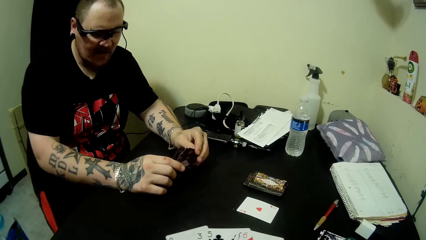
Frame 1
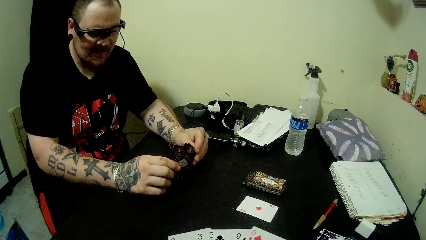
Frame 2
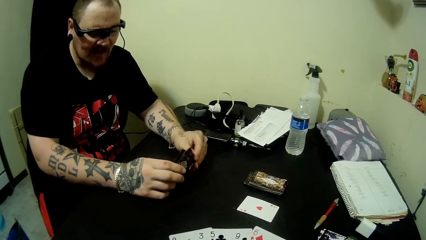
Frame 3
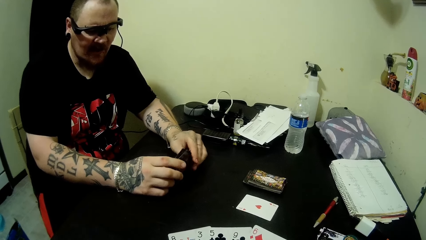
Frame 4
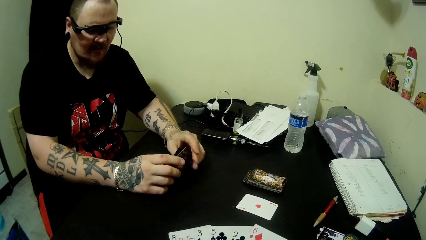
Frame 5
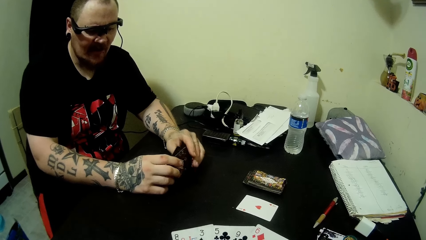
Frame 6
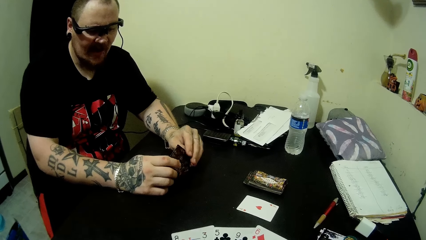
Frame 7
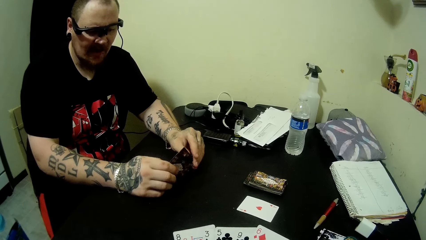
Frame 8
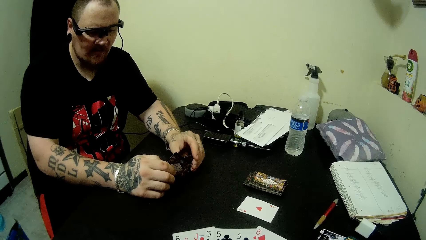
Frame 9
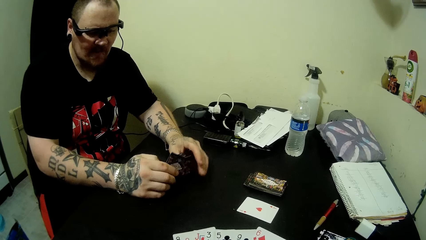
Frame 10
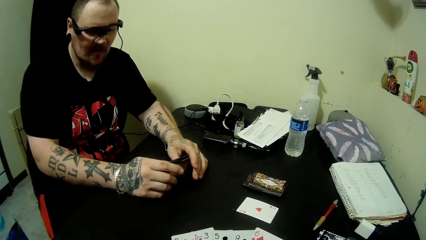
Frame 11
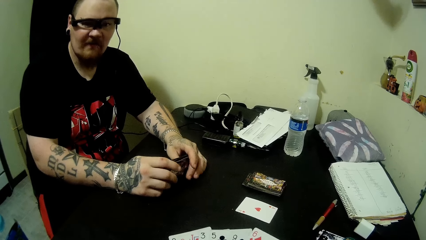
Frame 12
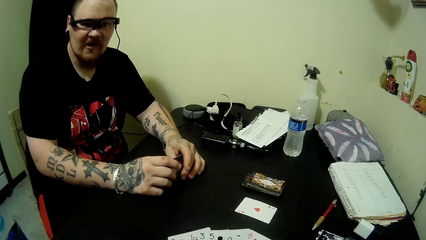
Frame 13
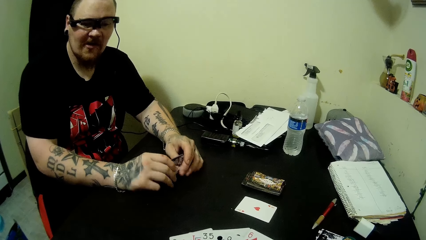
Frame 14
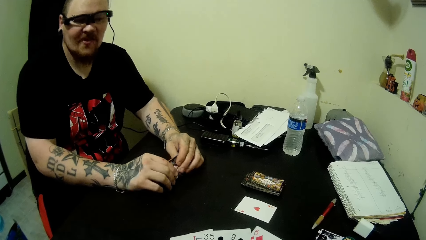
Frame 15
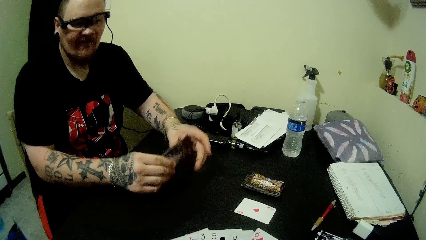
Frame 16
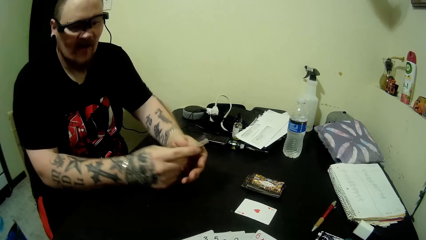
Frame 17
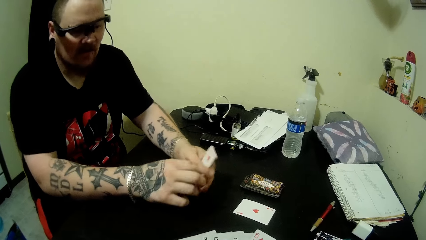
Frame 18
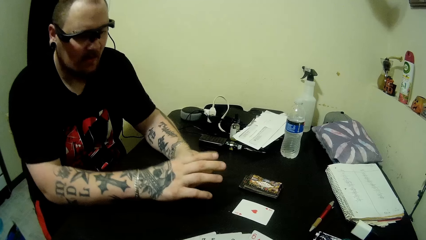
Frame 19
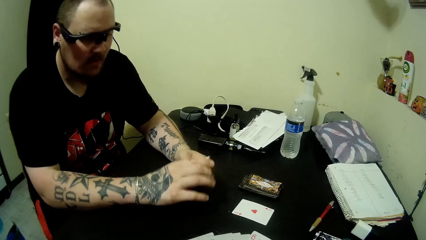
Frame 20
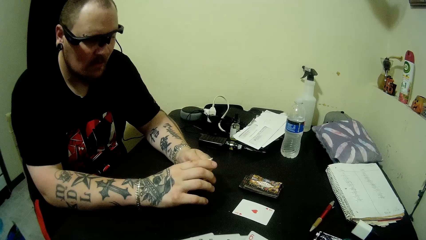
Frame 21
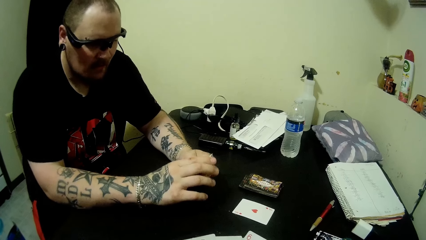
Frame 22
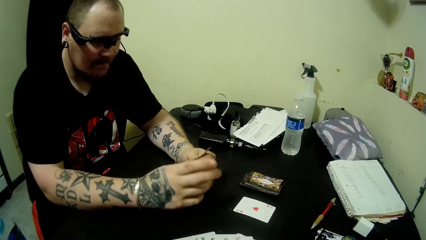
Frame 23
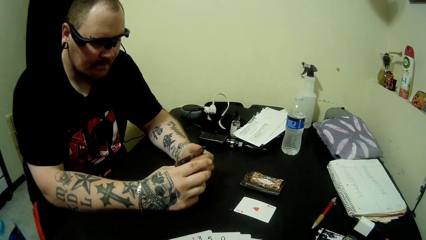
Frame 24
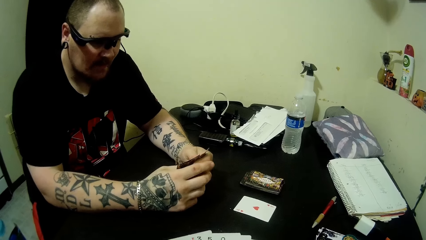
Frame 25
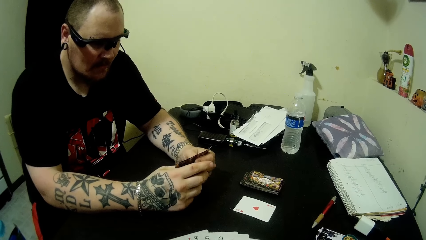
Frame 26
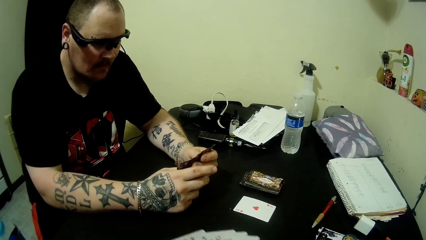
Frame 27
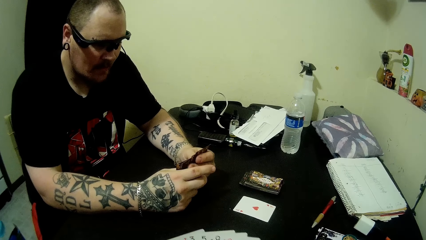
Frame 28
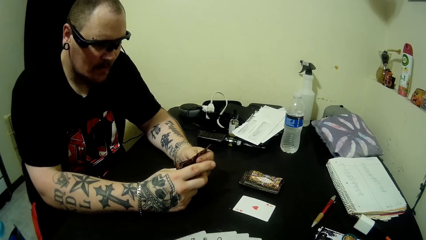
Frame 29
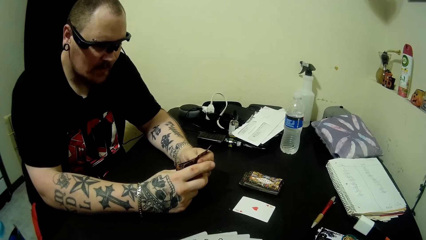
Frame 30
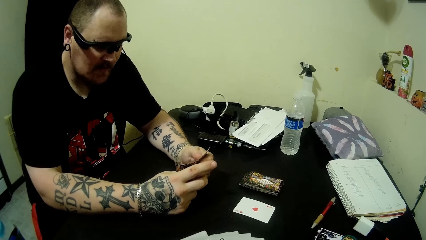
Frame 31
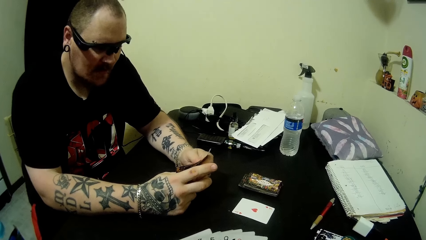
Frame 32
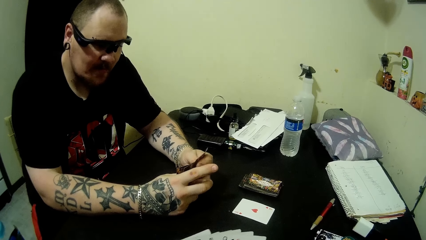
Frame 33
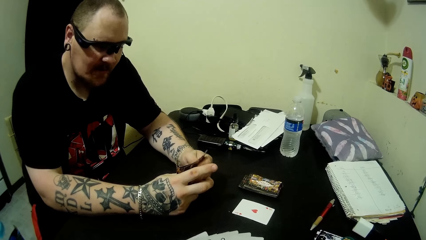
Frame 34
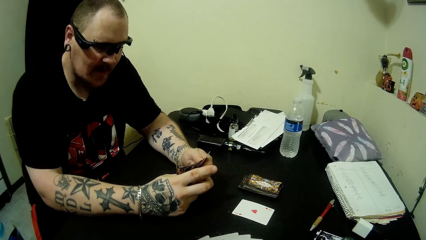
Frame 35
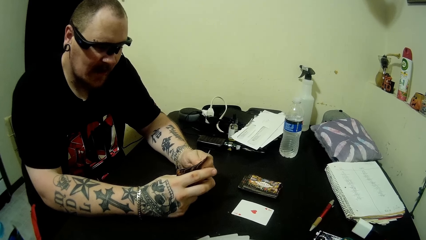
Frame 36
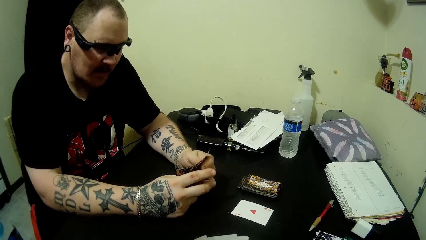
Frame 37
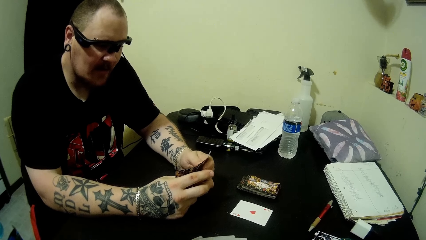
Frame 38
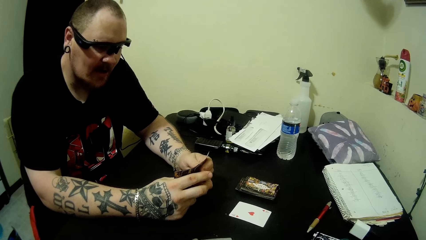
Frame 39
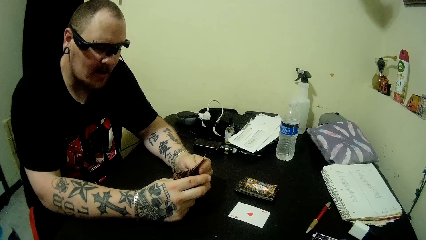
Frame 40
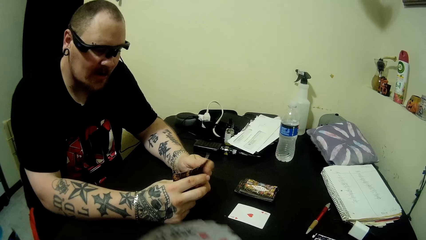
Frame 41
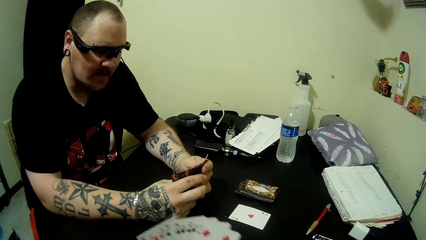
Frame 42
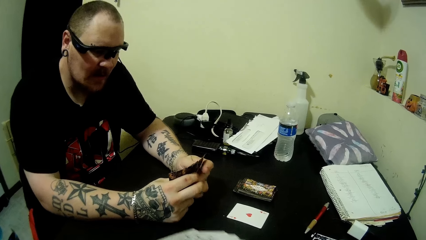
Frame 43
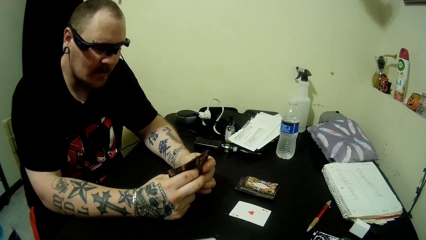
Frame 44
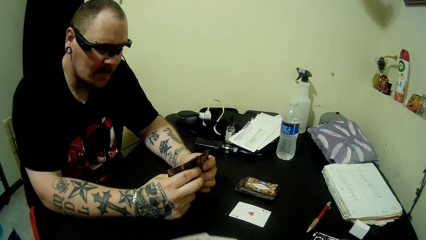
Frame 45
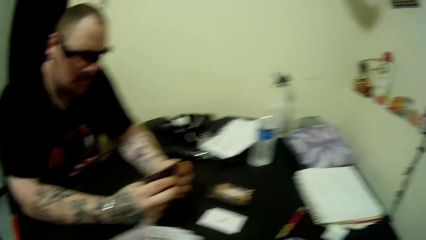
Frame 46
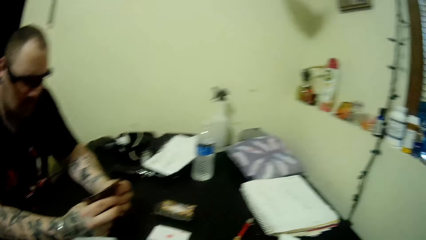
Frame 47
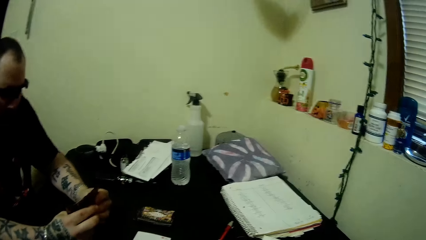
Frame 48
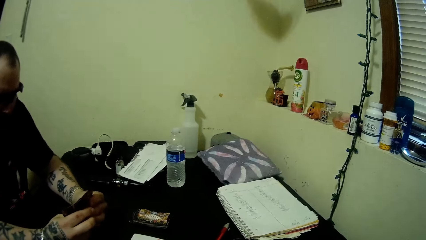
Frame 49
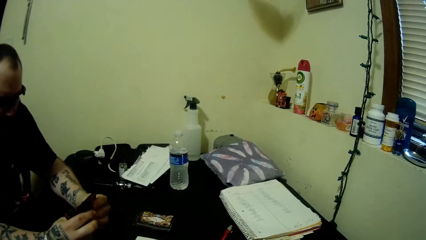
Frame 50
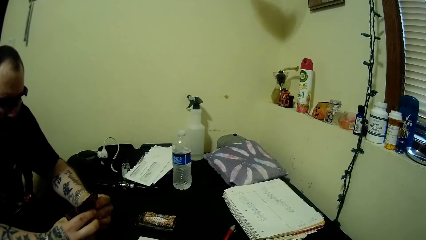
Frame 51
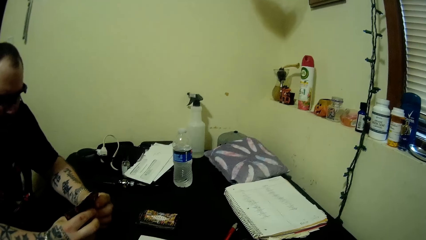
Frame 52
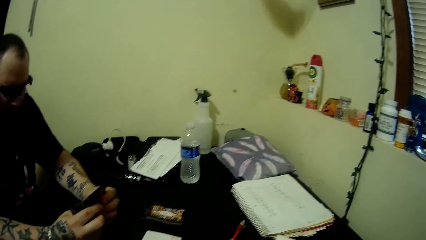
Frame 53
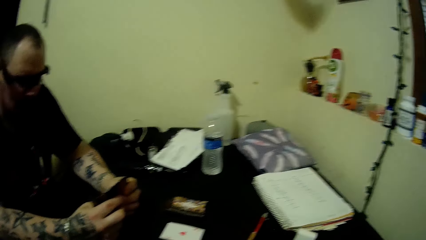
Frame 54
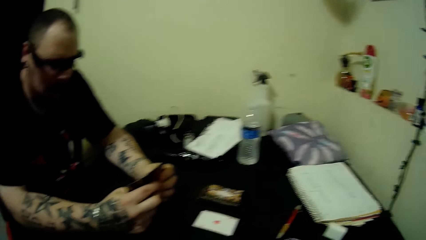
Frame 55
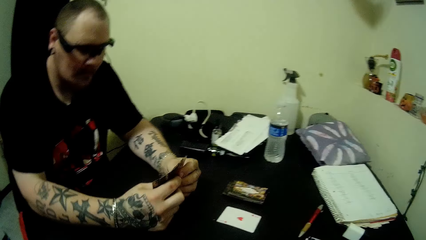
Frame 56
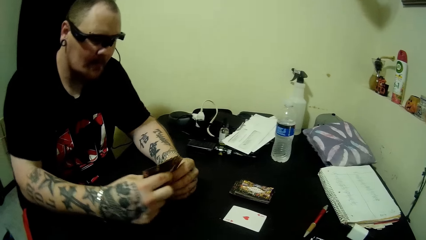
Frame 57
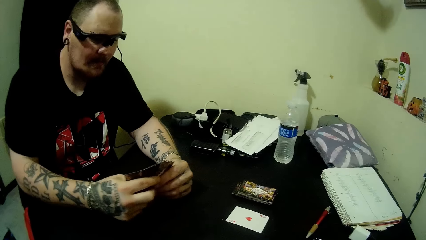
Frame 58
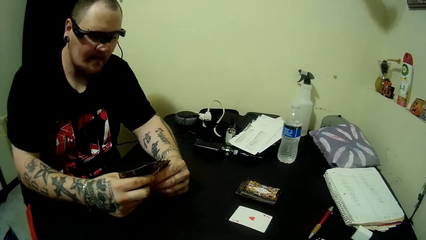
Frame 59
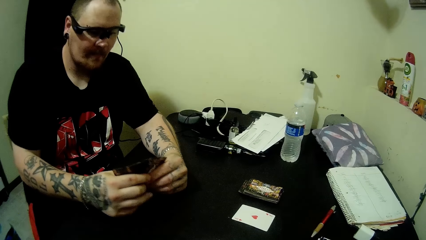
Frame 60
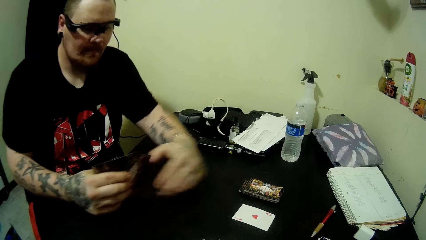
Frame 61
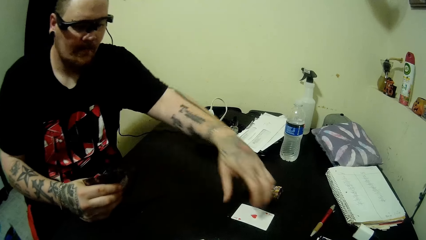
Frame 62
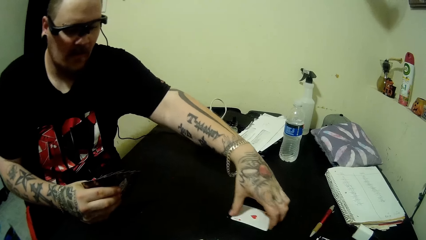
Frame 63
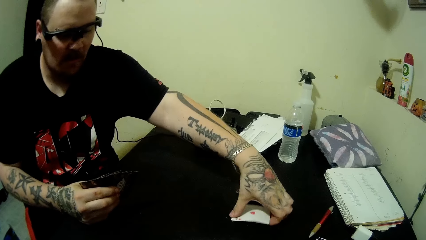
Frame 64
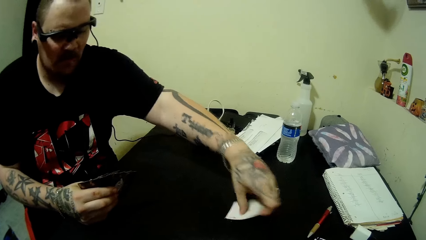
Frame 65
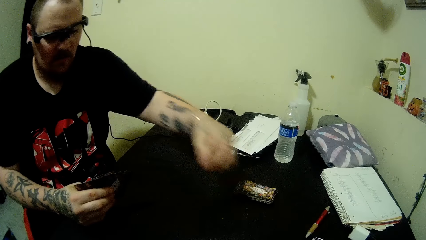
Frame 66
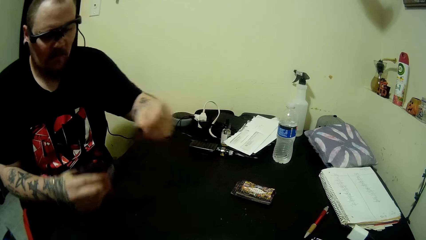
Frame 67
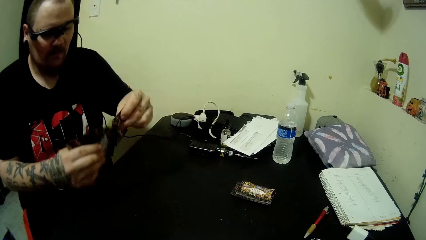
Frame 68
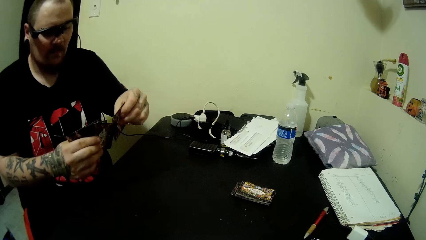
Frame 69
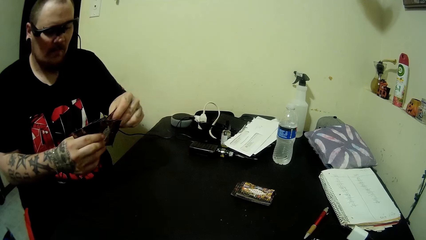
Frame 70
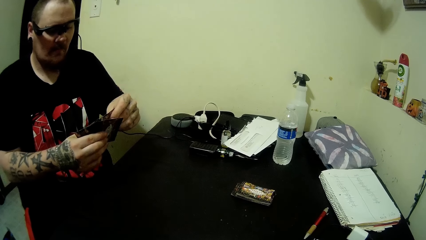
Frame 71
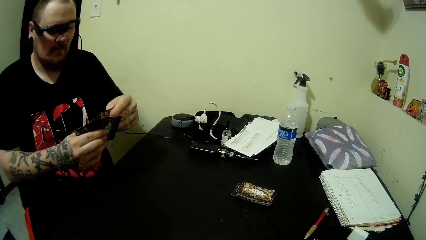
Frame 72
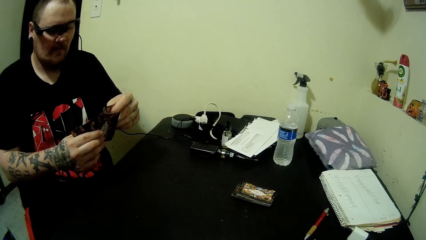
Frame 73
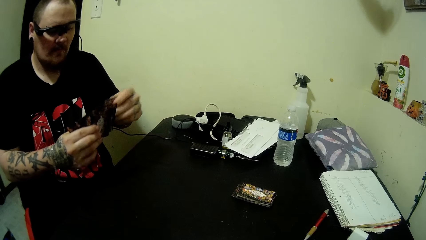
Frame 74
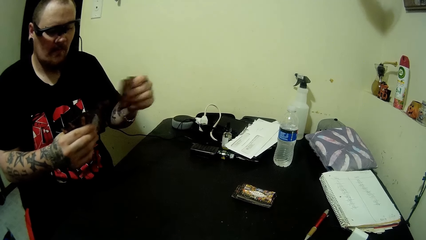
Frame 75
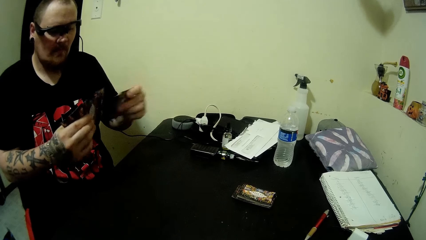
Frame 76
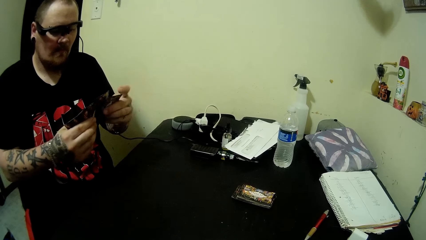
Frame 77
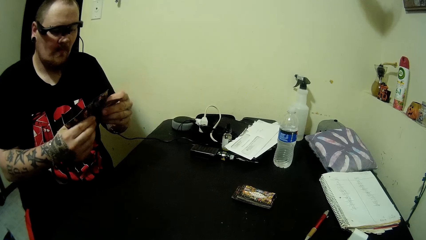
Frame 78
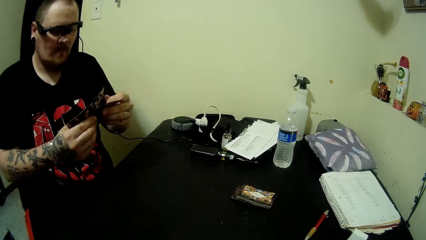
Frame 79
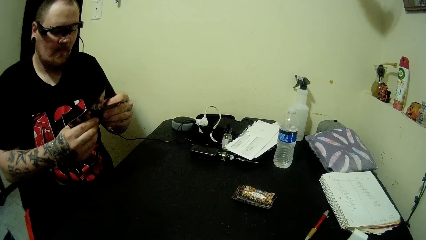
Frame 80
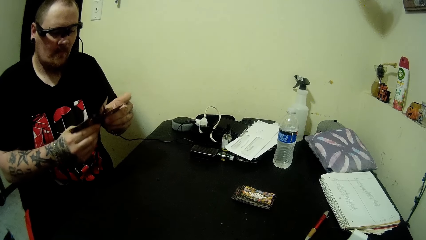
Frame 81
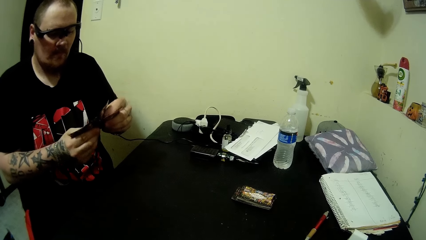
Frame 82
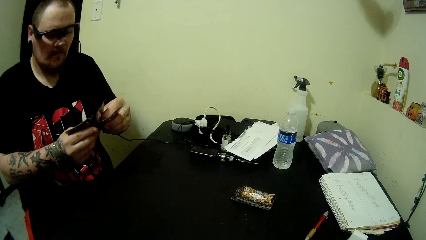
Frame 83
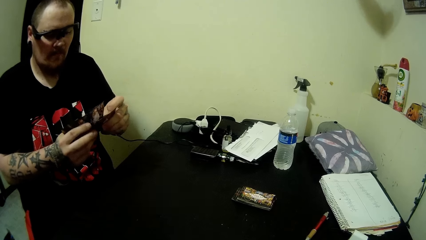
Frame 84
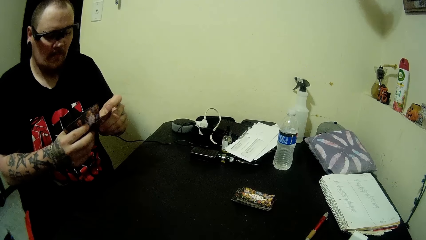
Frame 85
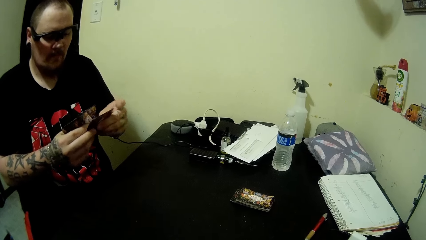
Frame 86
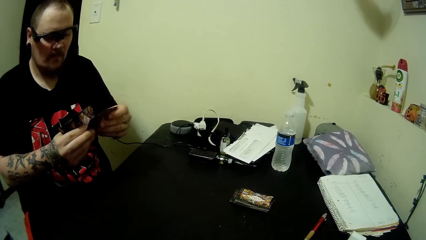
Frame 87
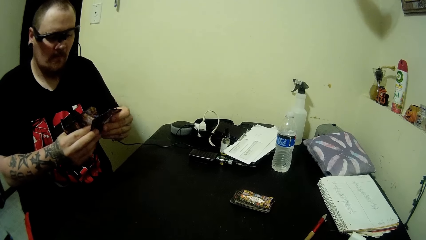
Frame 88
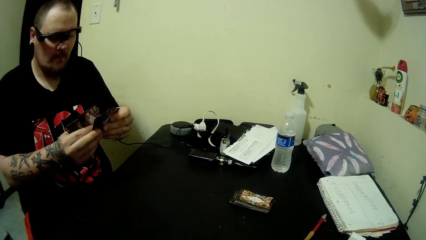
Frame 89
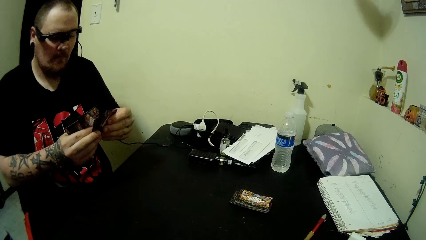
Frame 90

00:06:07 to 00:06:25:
The man arranges the play cards. The man picks up a card on the table with his left hand. The man arranges the play card.
